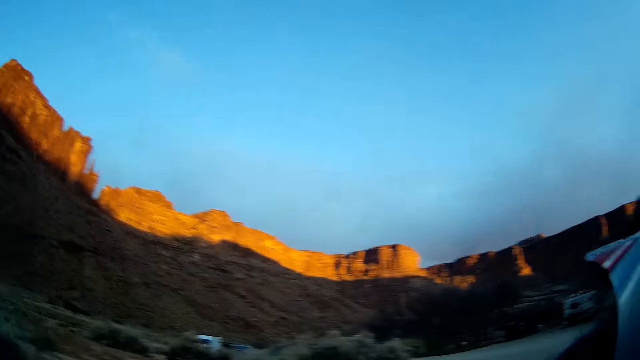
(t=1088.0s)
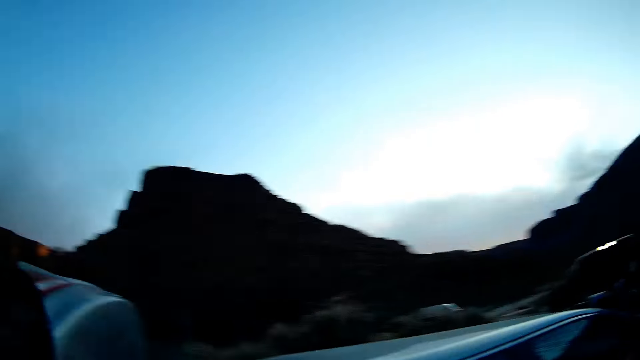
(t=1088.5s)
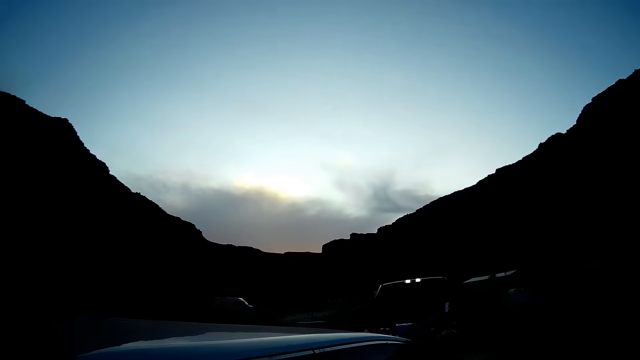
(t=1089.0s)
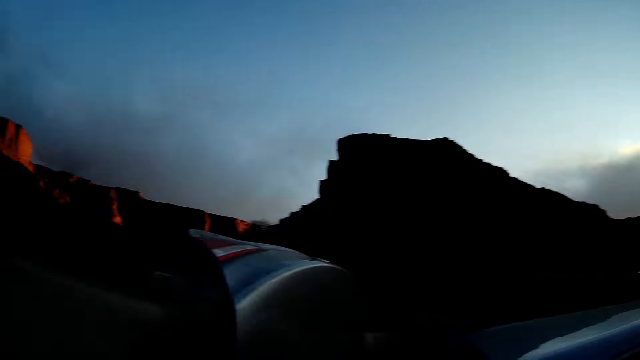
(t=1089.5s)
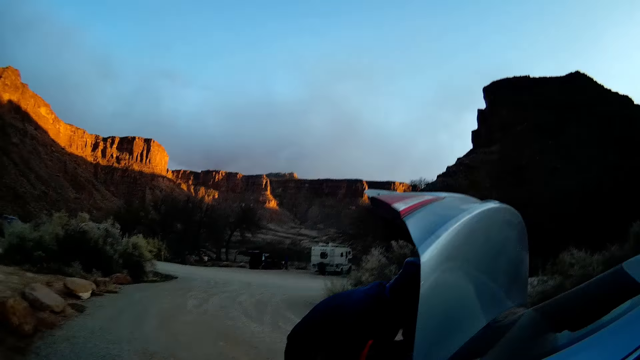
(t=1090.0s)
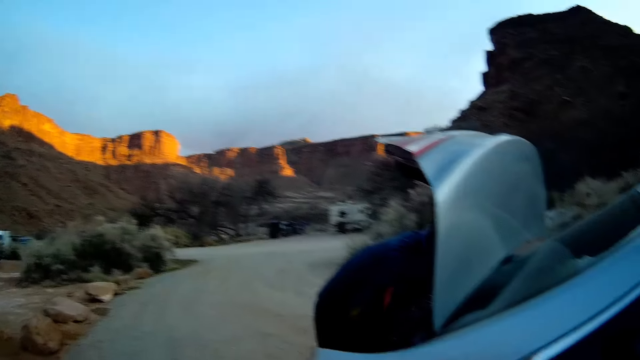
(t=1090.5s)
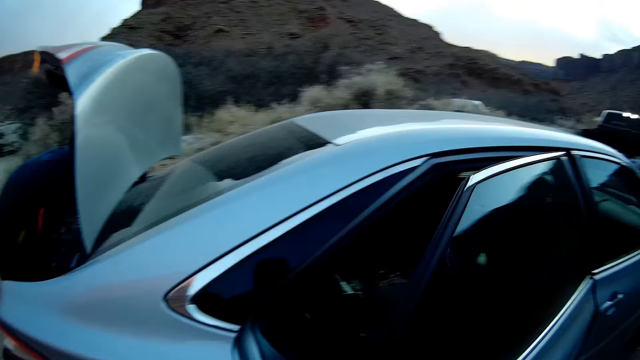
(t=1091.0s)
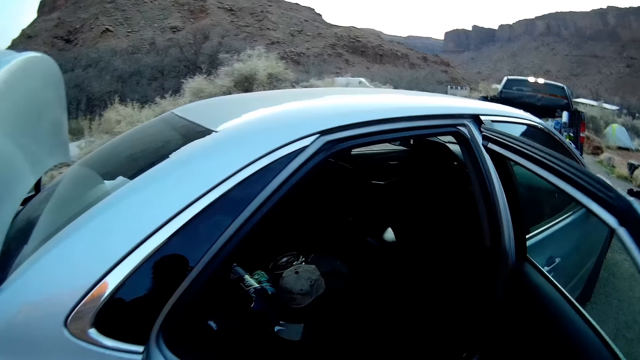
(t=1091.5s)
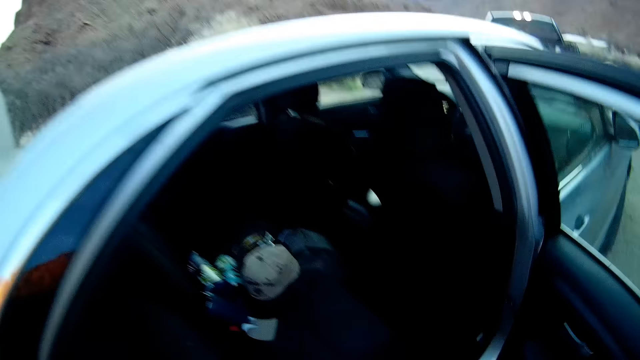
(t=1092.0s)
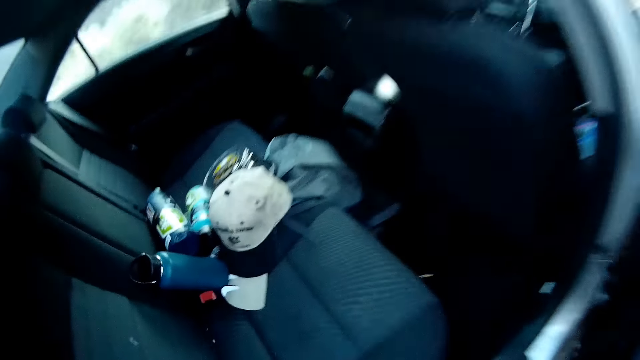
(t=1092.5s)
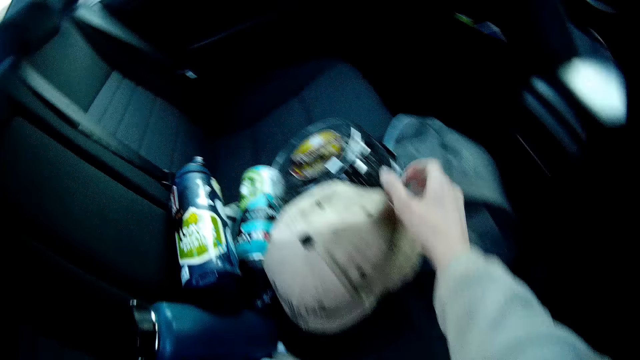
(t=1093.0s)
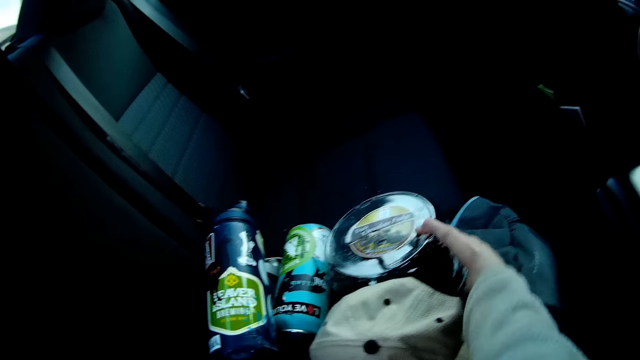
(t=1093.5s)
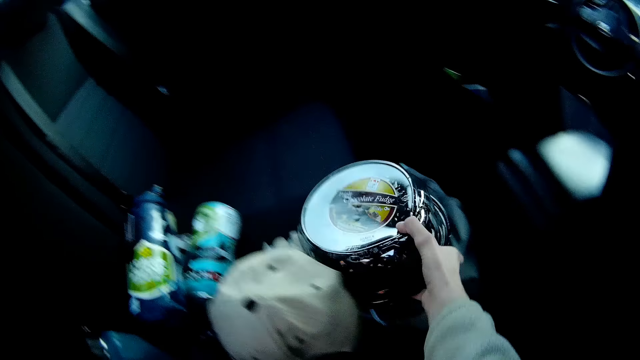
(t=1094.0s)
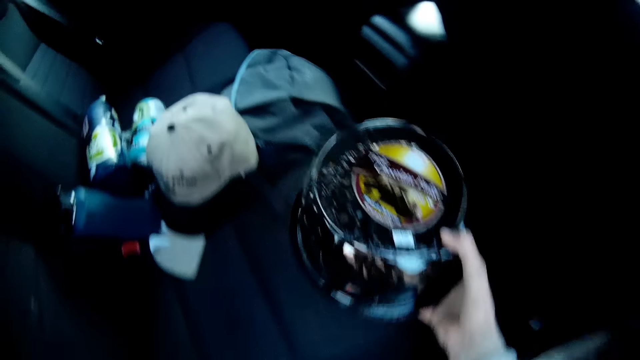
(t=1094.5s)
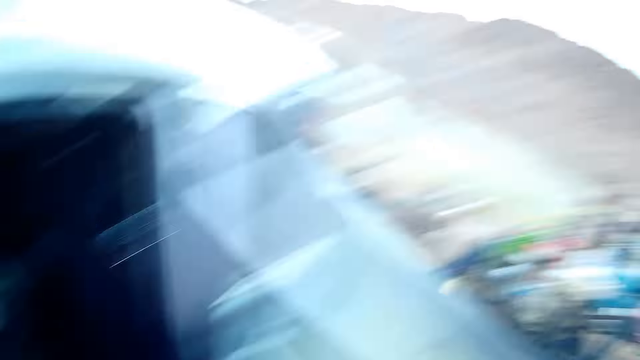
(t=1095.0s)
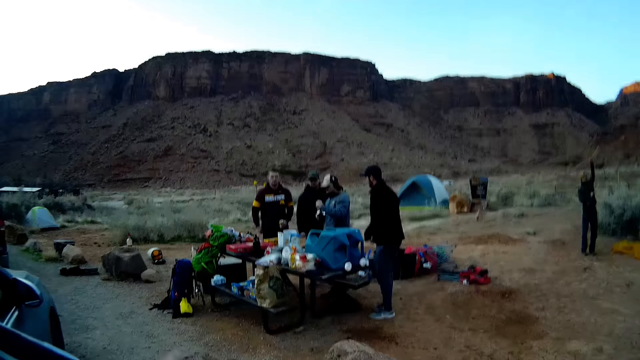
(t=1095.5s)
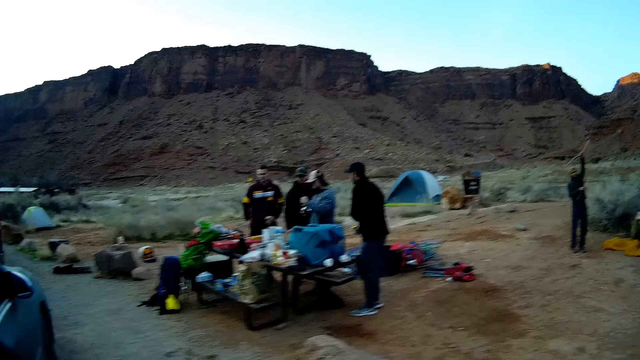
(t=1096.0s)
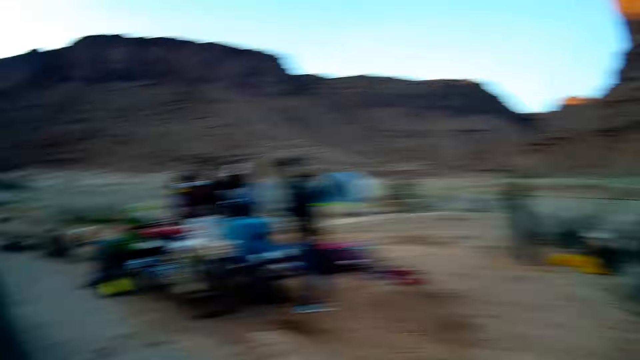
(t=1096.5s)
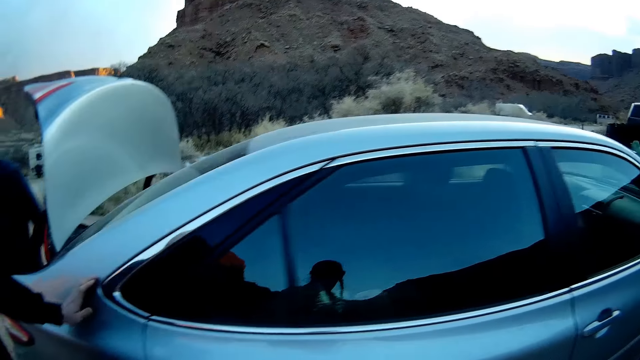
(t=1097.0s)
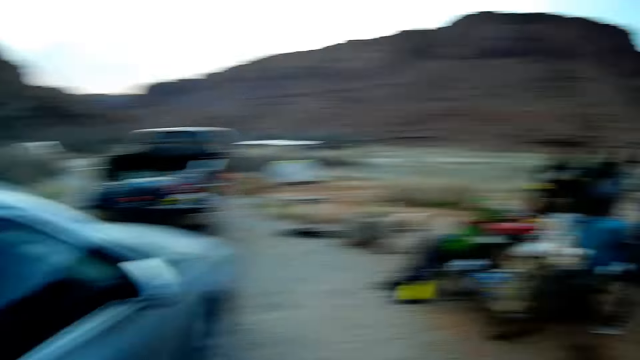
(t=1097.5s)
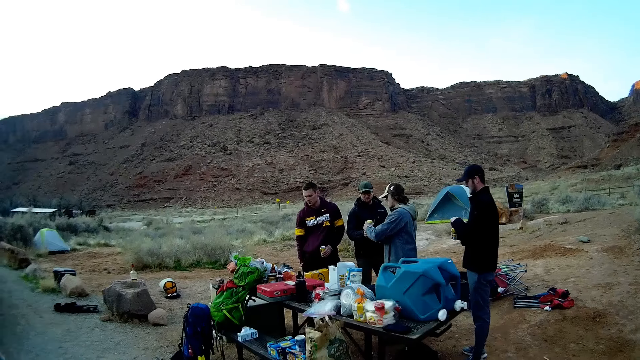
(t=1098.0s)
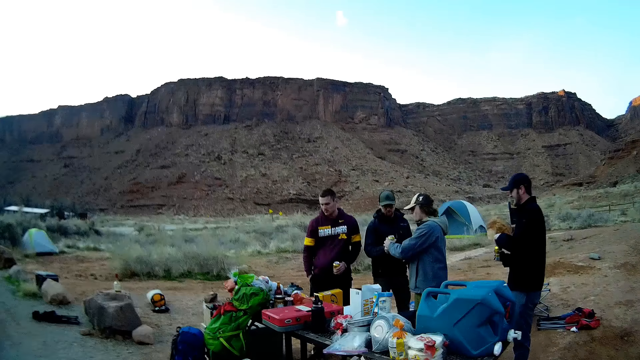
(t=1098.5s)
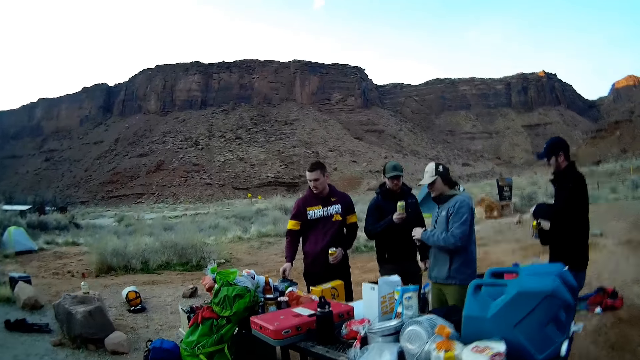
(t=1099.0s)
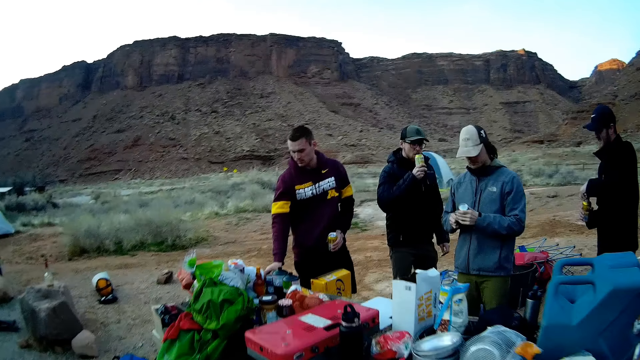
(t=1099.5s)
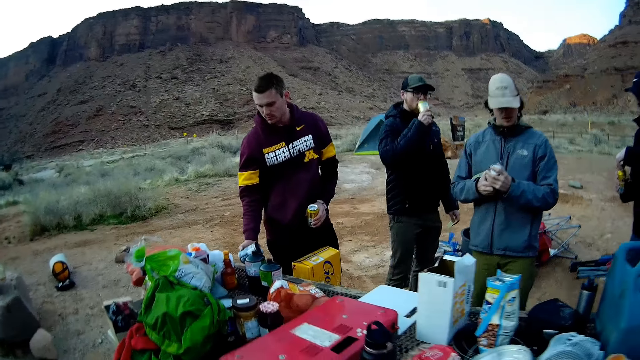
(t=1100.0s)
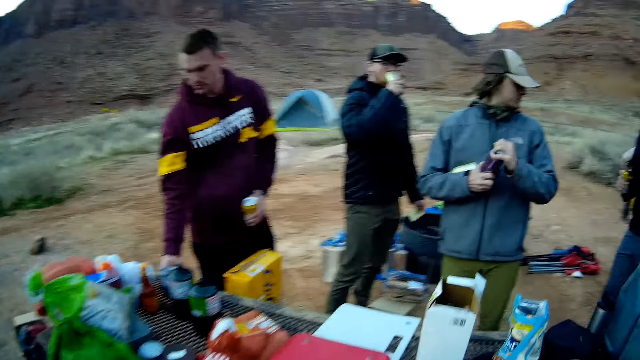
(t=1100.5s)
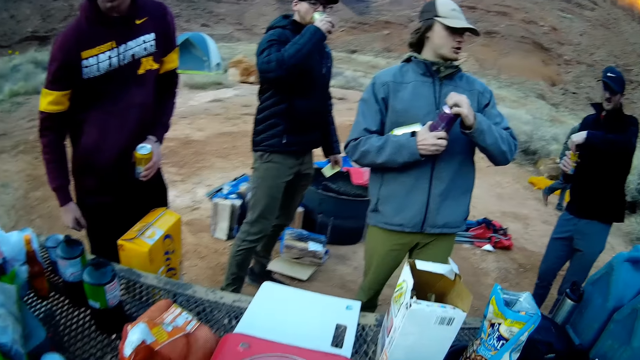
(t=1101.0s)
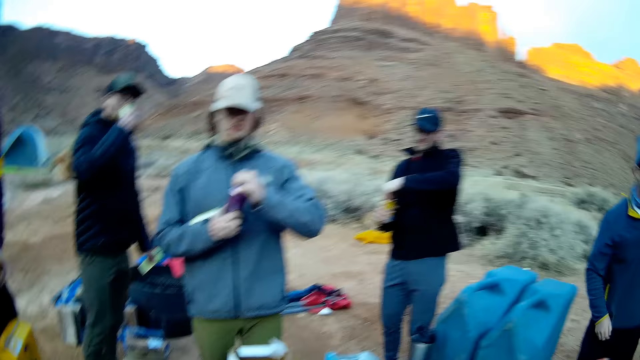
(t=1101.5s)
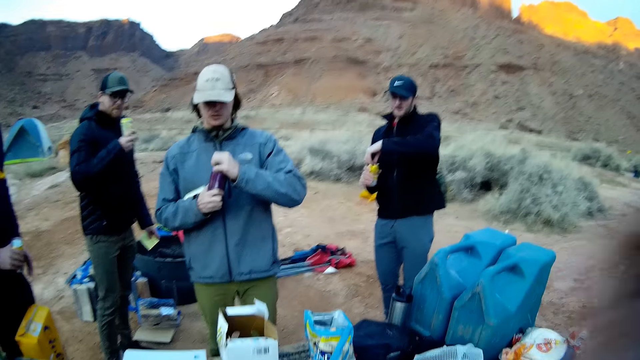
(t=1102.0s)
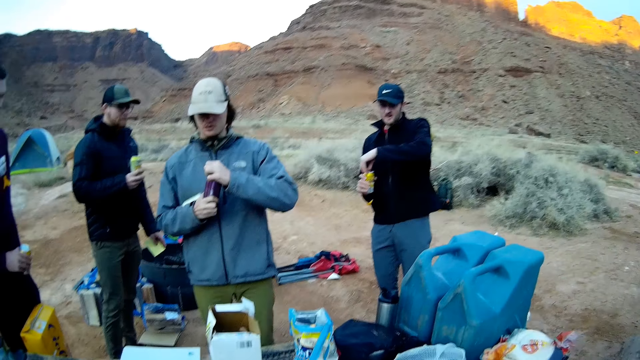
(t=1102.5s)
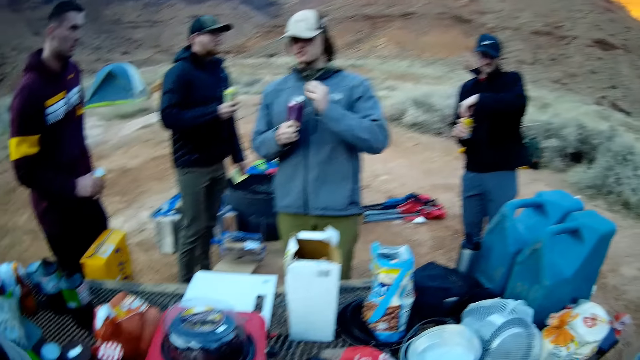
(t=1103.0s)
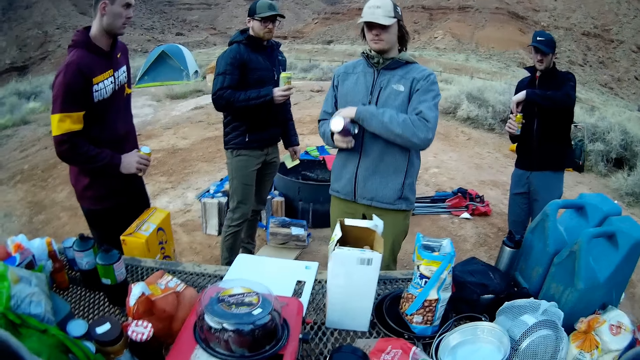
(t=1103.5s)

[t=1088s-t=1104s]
The camera wearer opens a car door with his right hand. He takes out a container from the car with his right hand. Men stand on the ground. The camera wearer walks on the ground. He drops the container on a table. He raises both hands.
